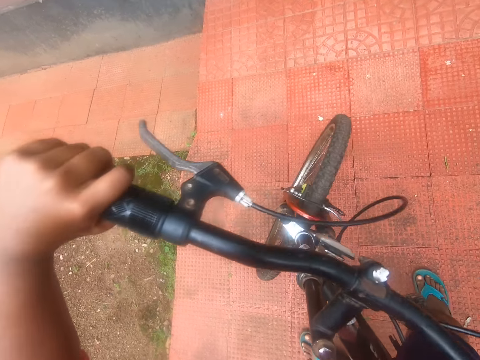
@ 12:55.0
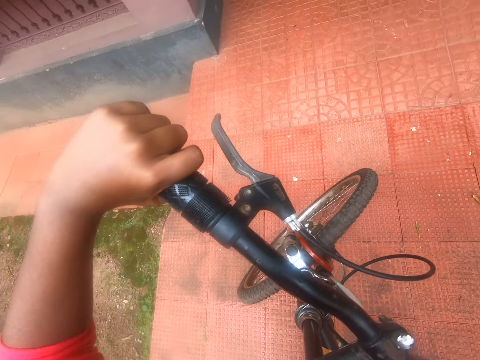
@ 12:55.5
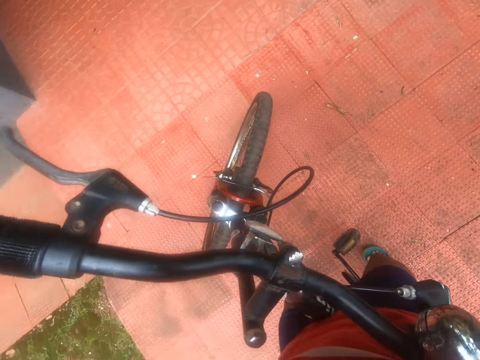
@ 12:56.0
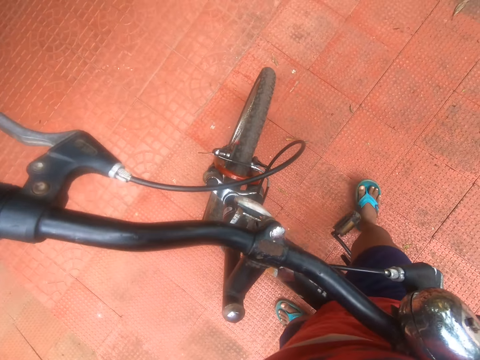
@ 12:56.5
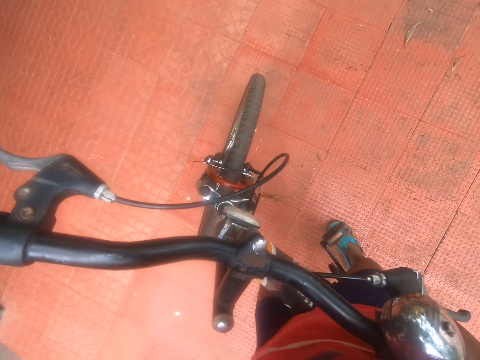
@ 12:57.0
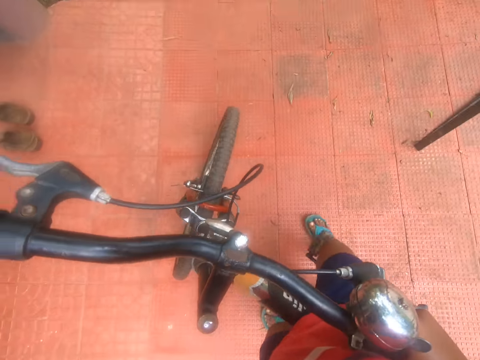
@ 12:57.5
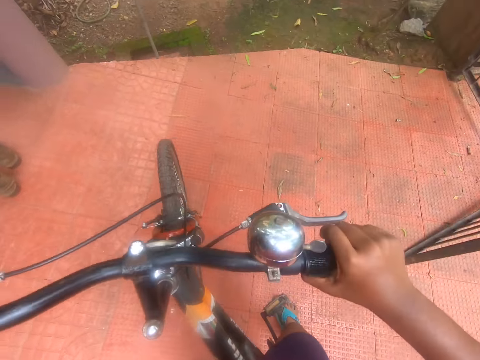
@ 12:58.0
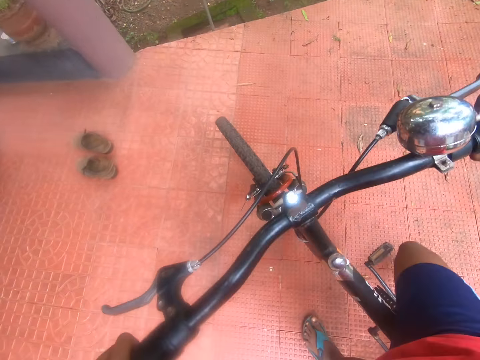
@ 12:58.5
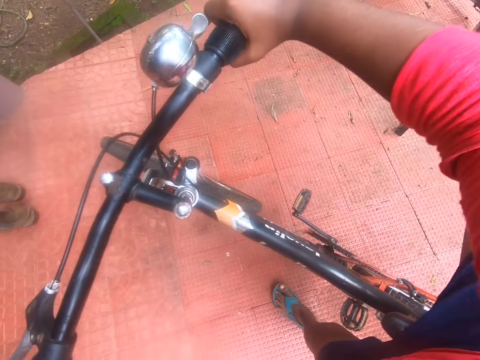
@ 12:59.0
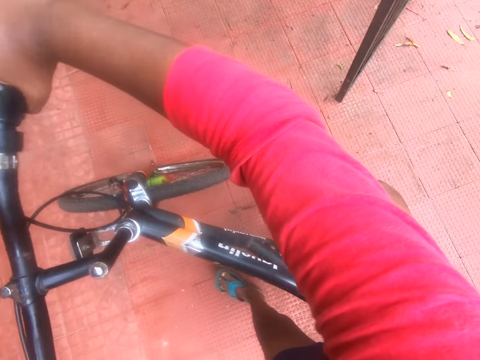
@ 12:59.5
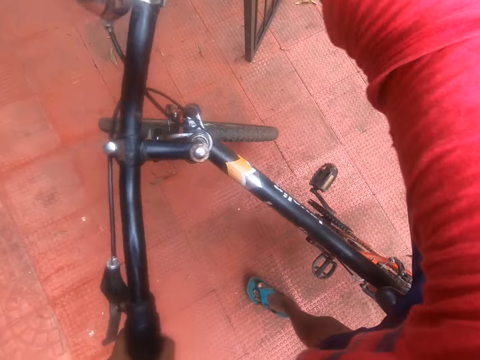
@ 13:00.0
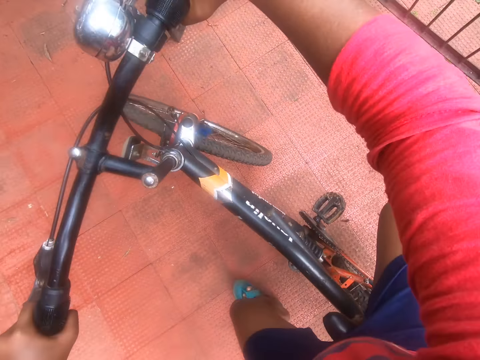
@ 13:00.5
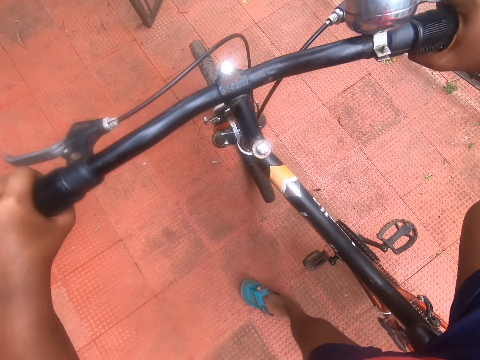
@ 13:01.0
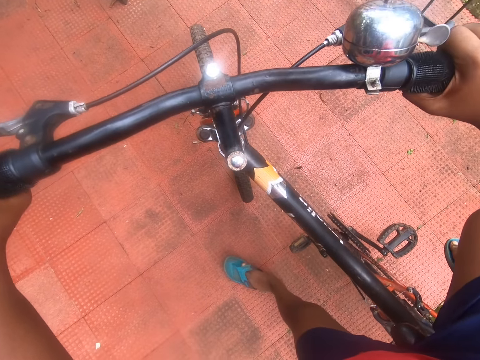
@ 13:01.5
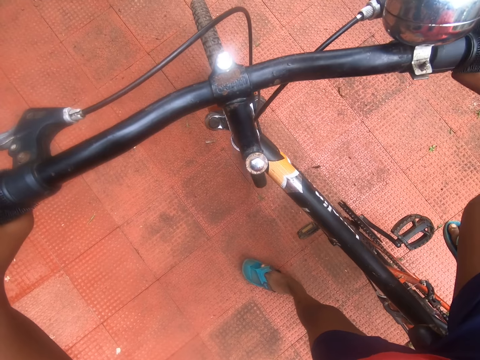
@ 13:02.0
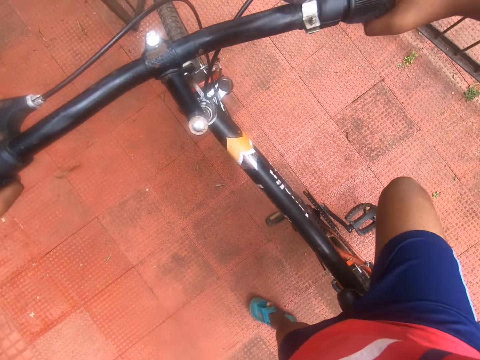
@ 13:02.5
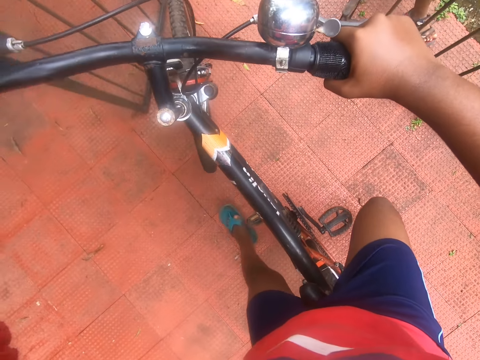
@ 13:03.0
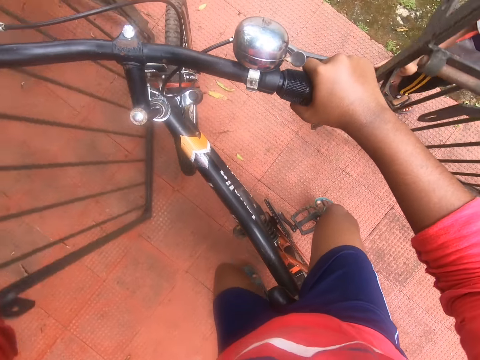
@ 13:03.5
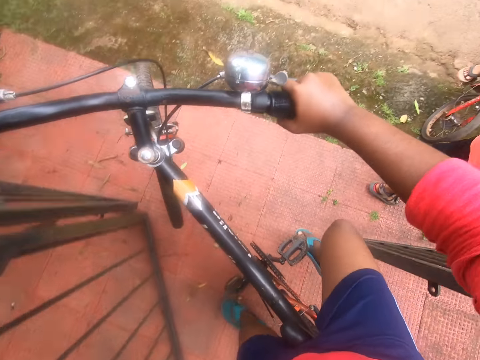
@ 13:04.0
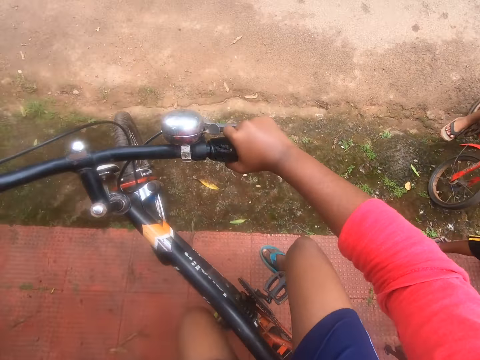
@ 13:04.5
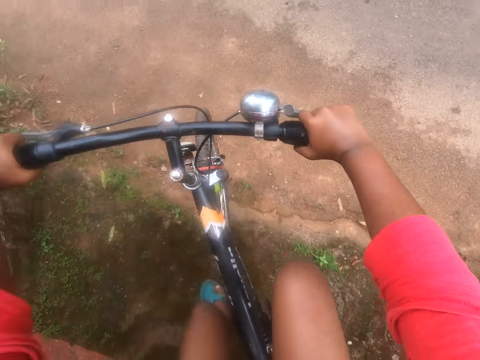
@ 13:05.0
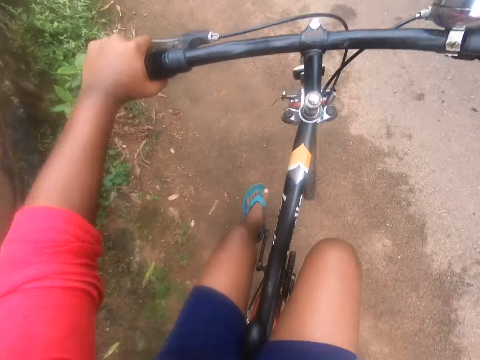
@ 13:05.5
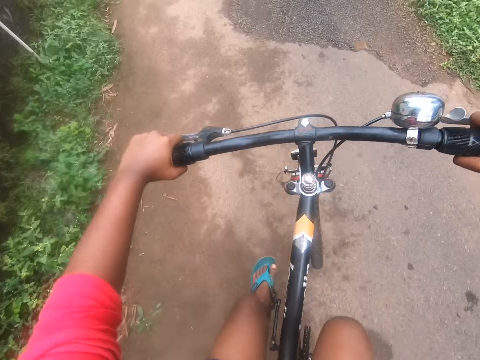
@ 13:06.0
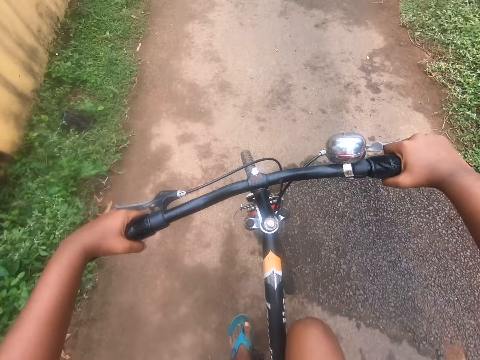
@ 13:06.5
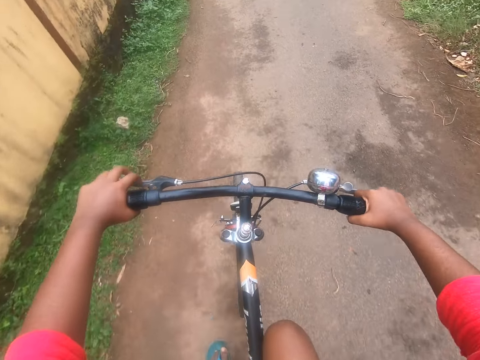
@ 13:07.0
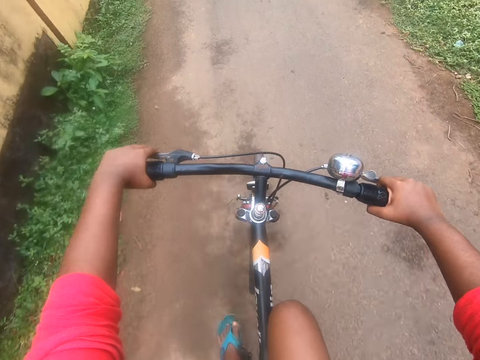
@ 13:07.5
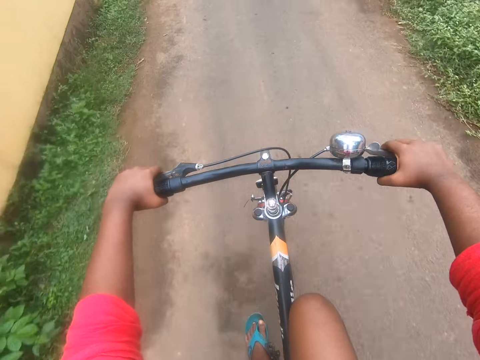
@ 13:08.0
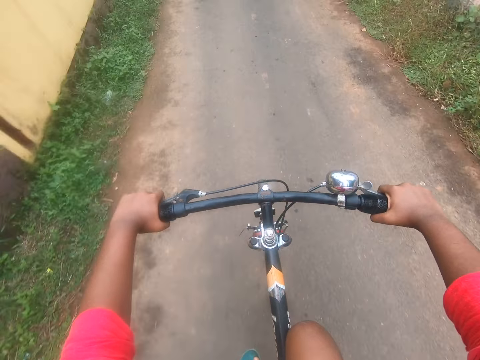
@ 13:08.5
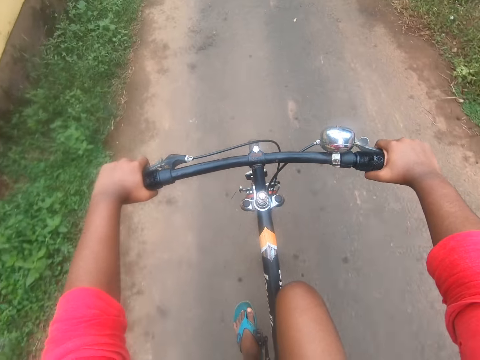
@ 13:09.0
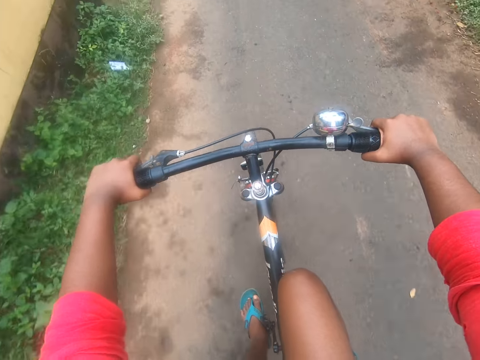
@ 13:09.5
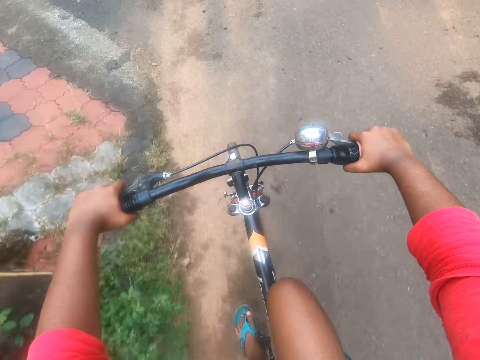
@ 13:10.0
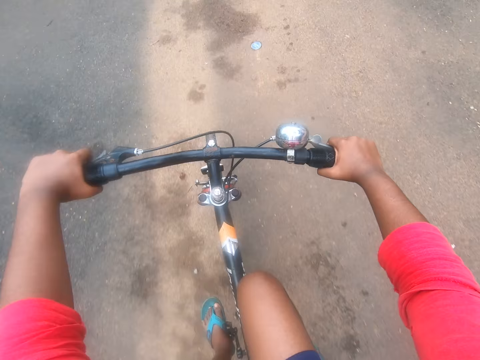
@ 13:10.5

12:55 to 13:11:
Someone responds to the camera wearer from the house. The camera wearer talks to someone in the house. They turn around. They turn the bicycle towards the gate of the compound. They ride the bicycle out of the gate. They ride the bicycle on the street.

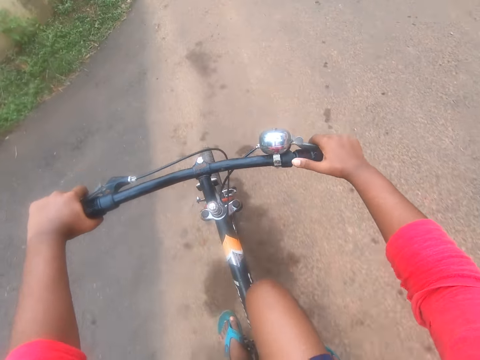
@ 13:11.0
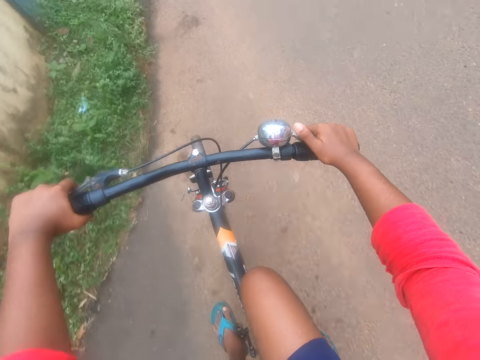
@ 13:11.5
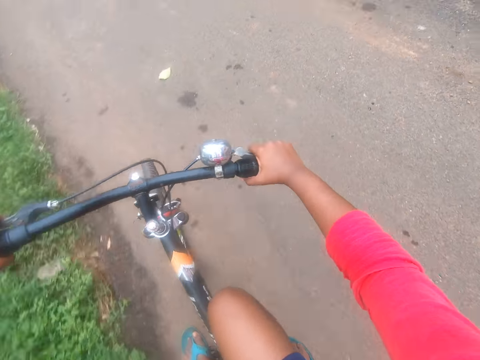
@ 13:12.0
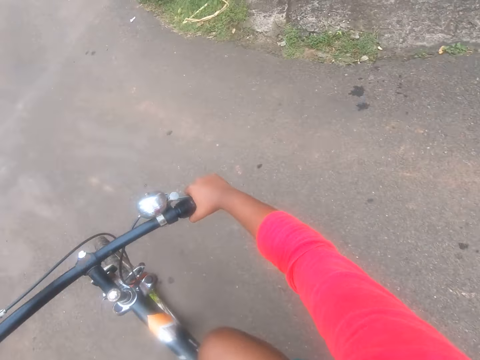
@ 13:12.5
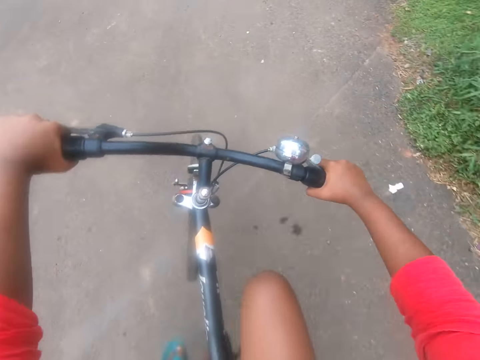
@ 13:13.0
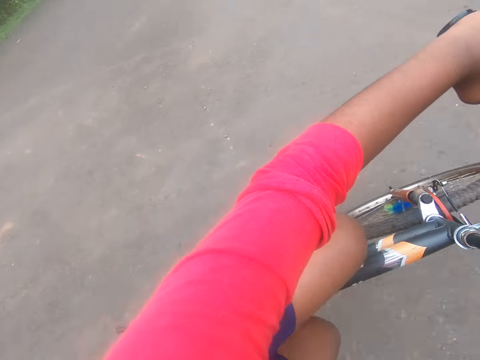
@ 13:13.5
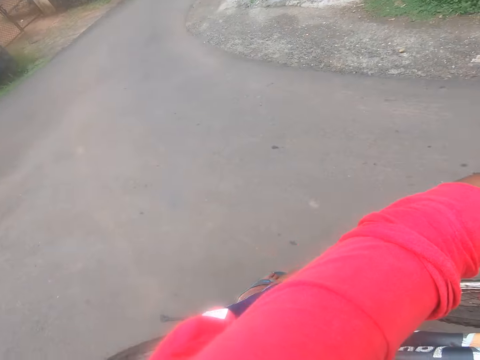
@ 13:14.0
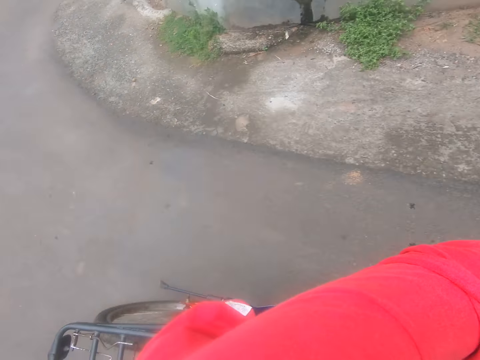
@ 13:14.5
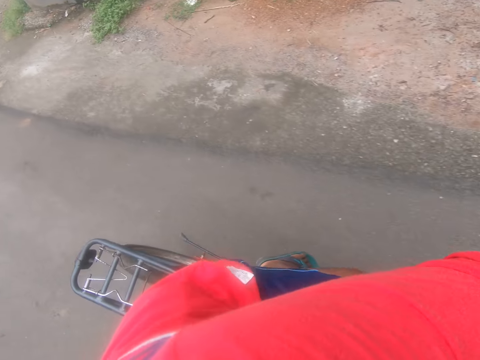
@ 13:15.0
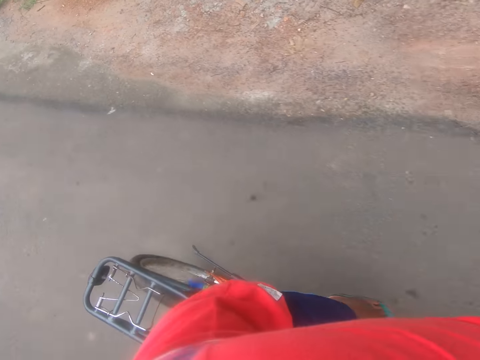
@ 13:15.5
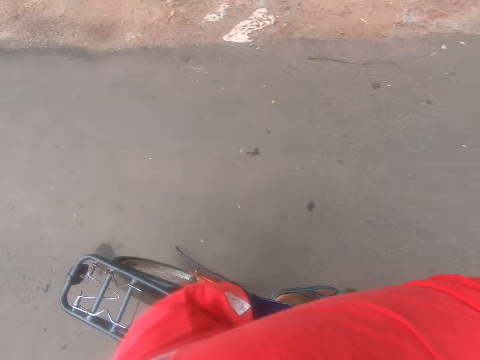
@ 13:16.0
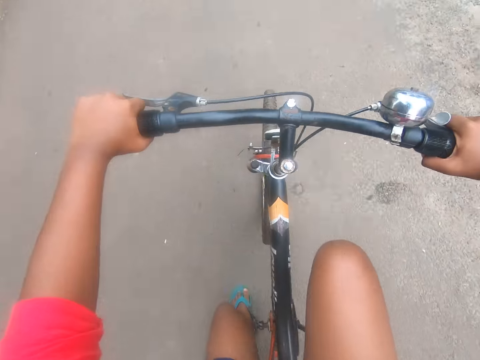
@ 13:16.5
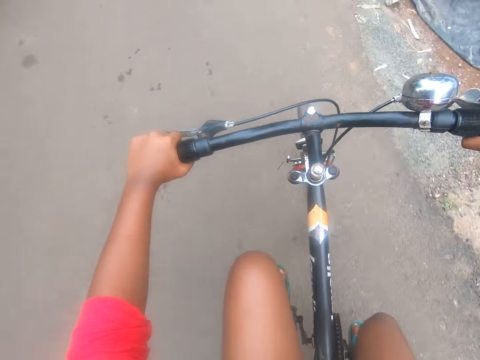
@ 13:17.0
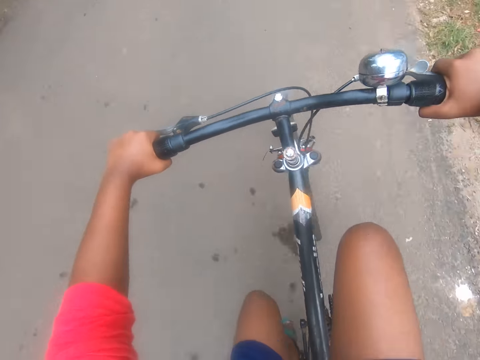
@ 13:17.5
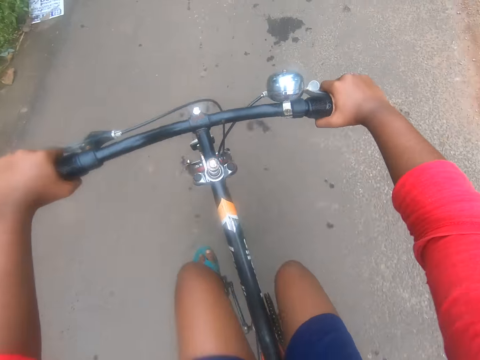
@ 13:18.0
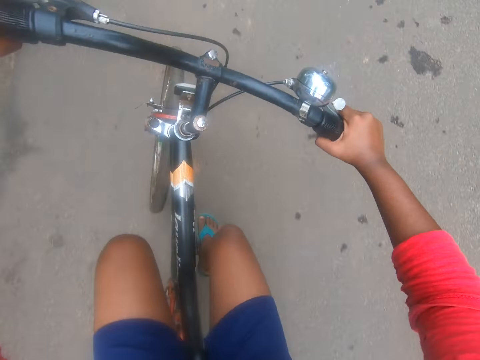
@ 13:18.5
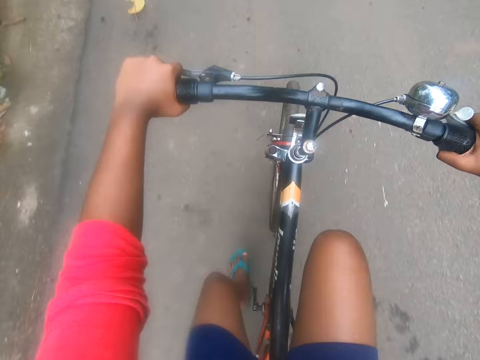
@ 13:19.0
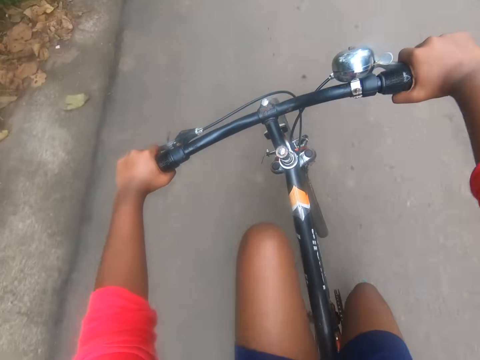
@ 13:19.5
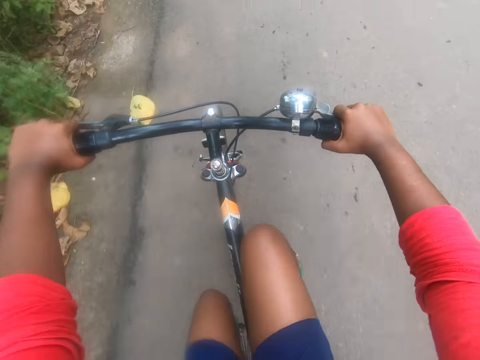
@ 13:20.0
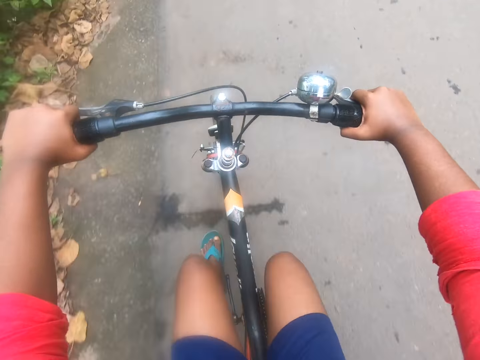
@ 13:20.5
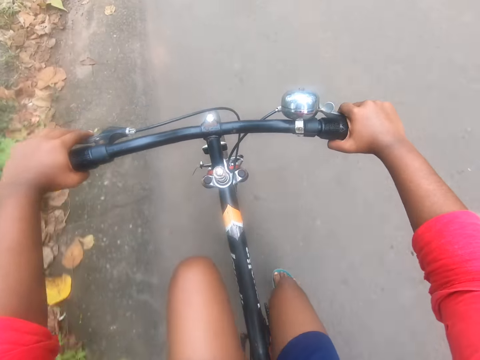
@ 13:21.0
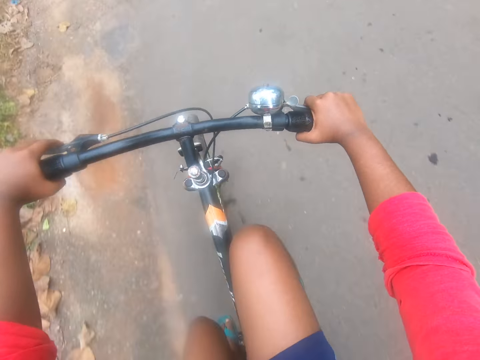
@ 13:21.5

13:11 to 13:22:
The camera wearer turns right into another street. They turn around. They continue riding the bicycle on the street.
